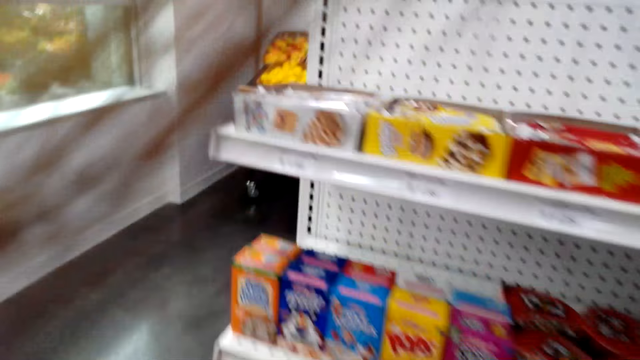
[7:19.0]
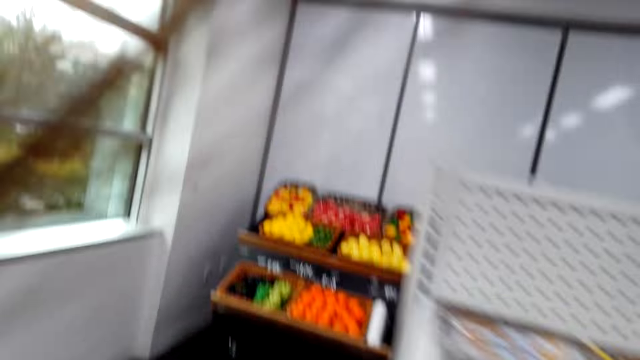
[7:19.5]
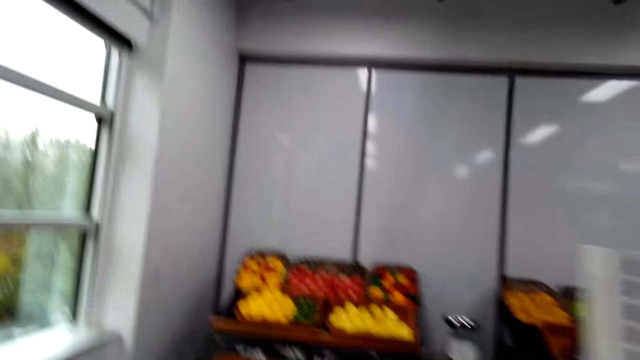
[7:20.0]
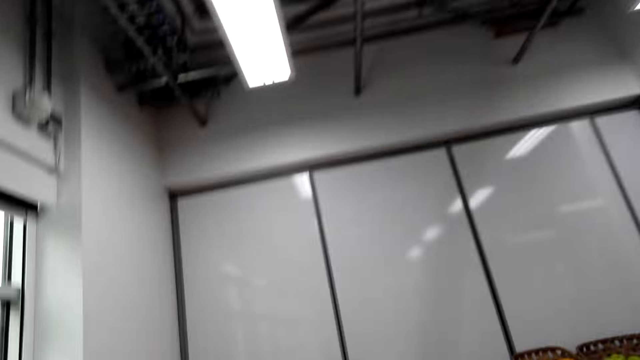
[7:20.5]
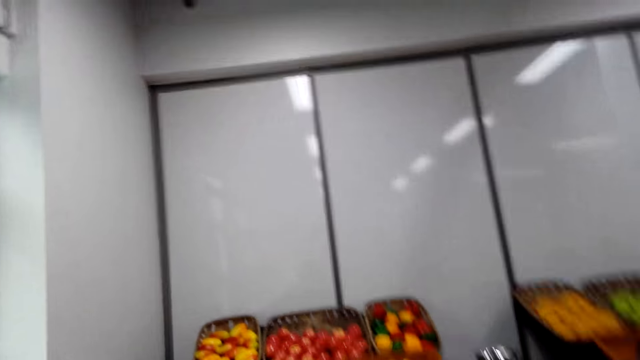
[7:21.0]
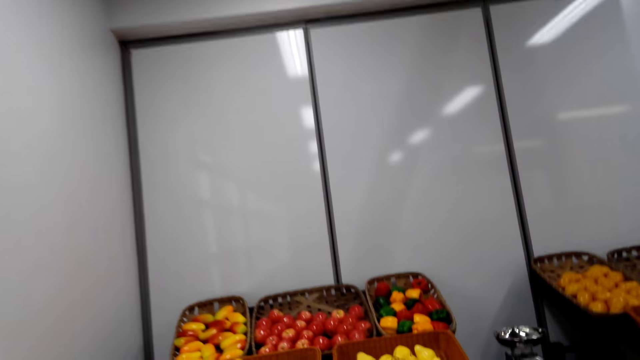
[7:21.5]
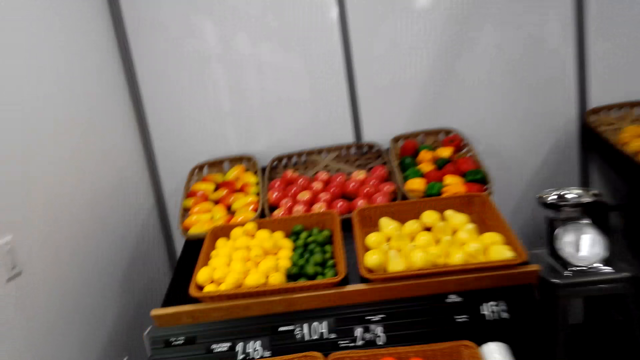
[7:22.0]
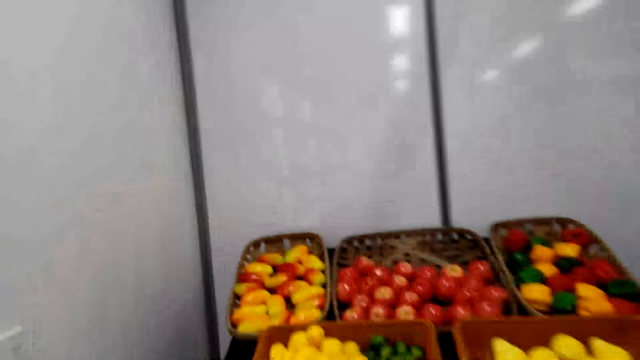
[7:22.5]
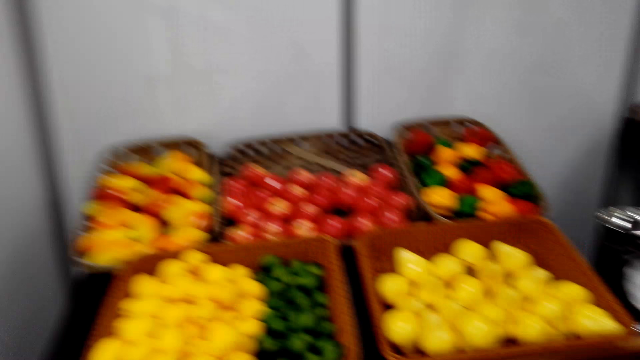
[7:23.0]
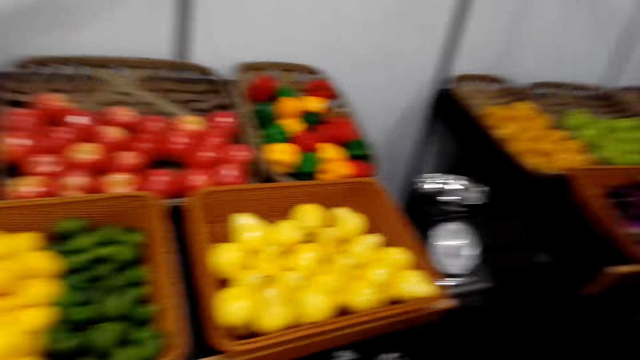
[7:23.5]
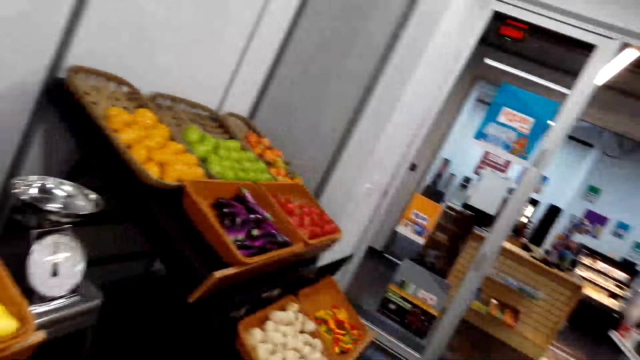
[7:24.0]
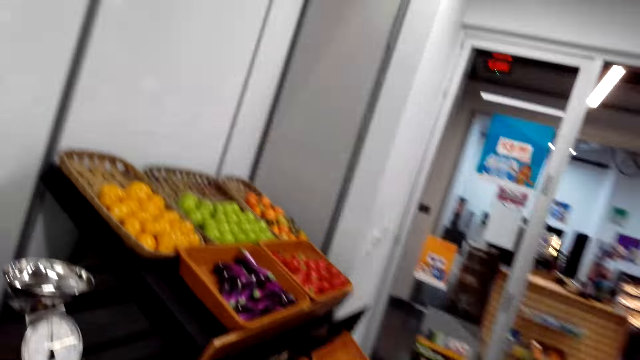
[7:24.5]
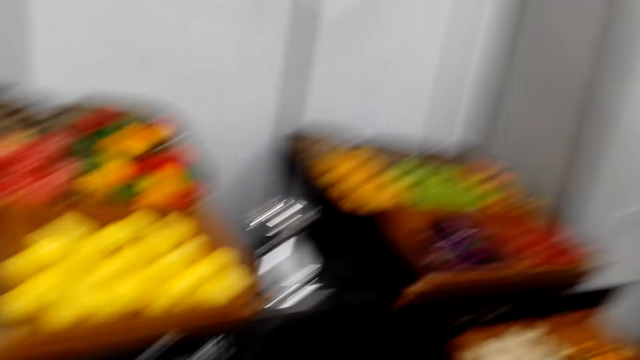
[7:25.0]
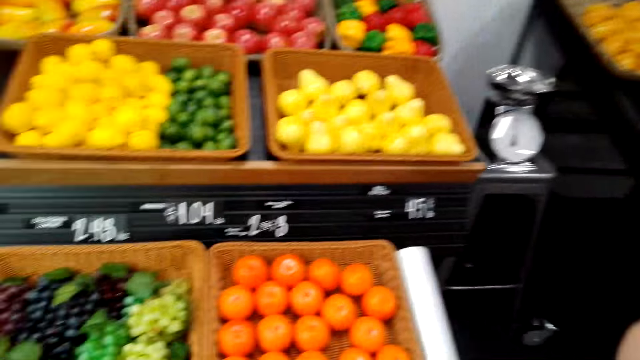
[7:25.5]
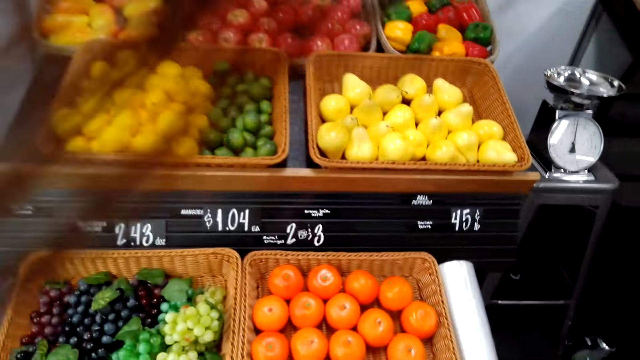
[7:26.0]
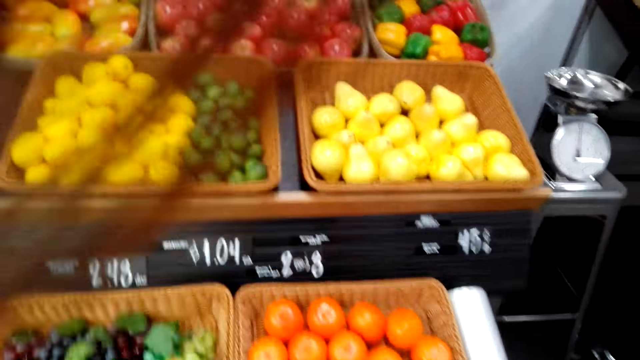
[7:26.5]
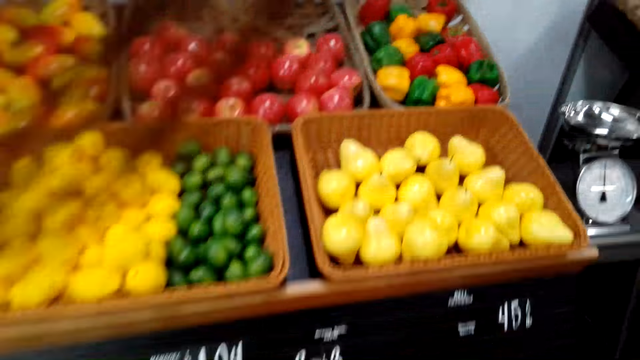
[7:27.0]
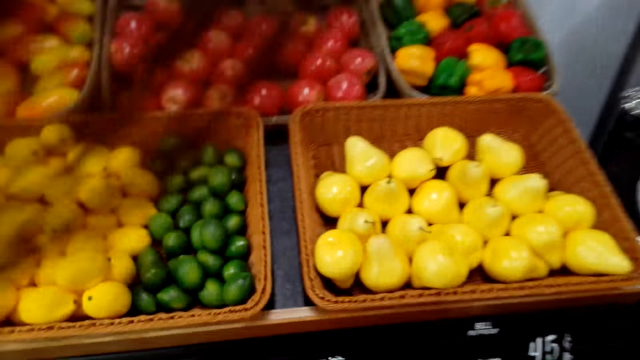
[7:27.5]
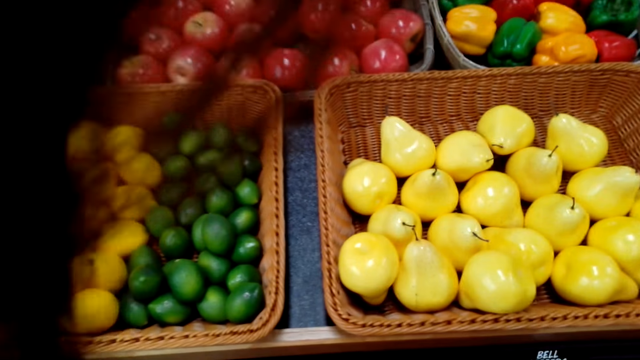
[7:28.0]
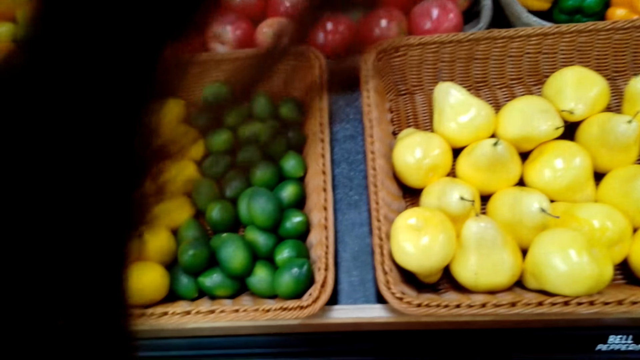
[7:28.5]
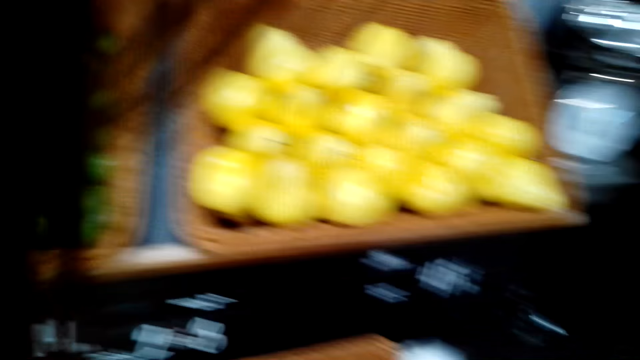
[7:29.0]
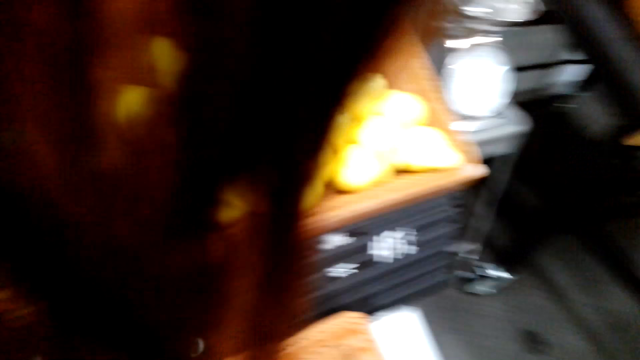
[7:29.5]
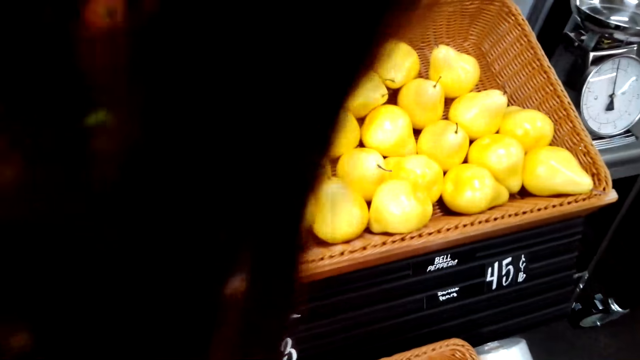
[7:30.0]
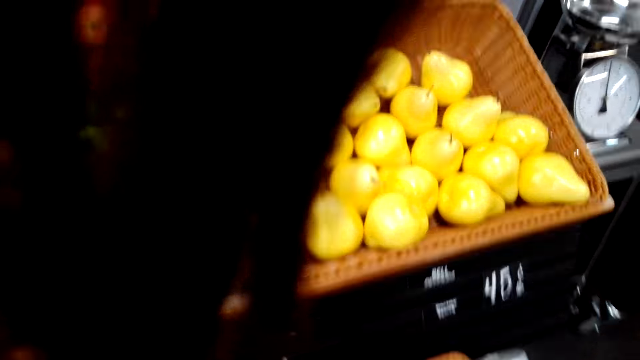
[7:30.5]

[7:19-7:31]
The camera wearer checks products in the store.

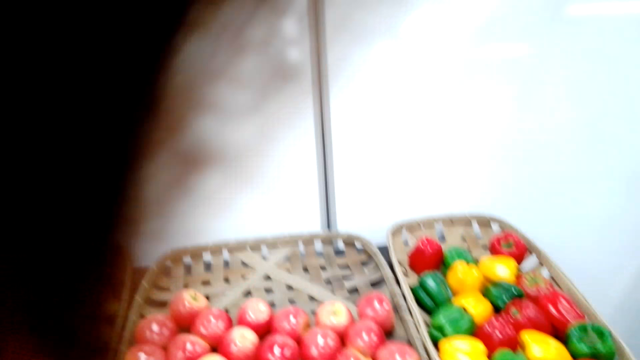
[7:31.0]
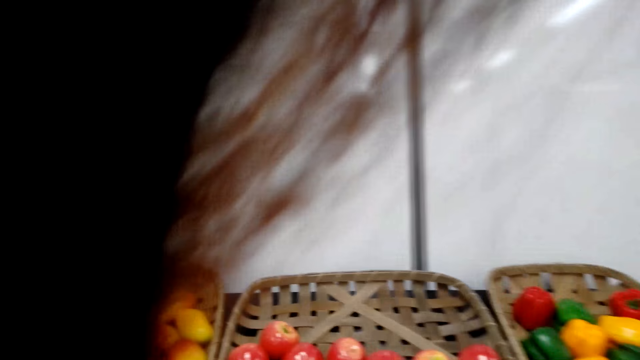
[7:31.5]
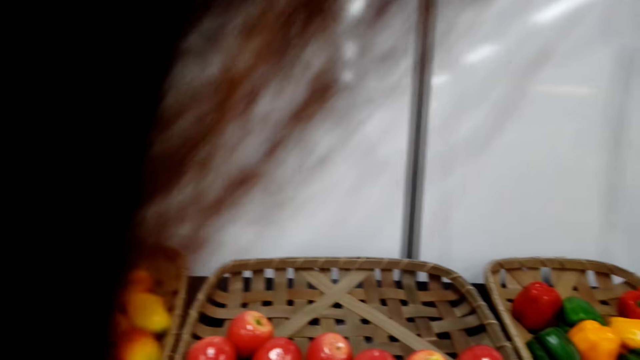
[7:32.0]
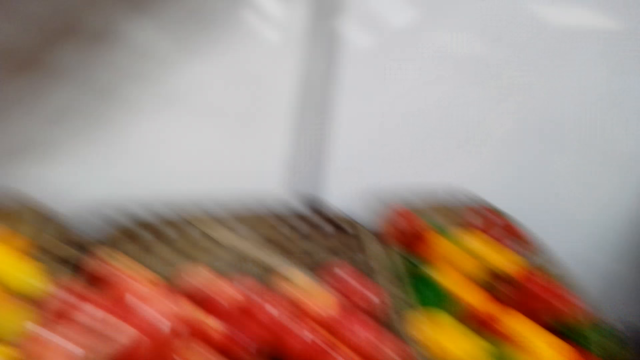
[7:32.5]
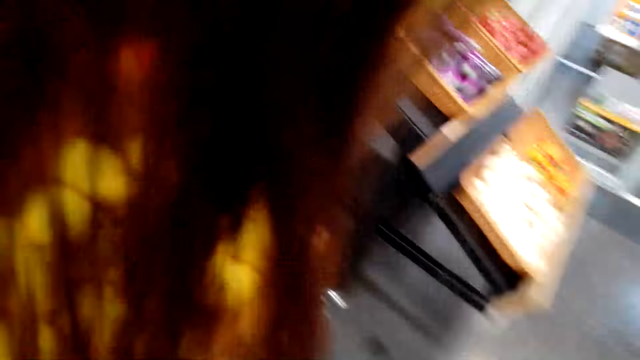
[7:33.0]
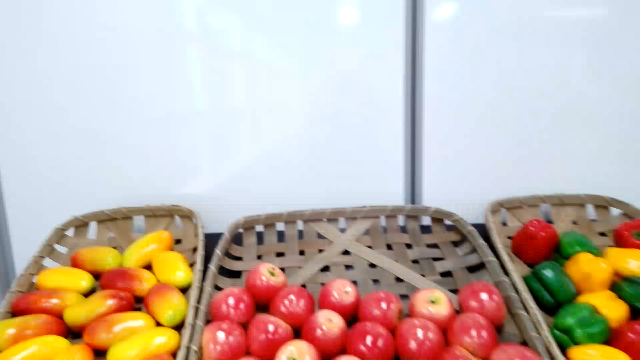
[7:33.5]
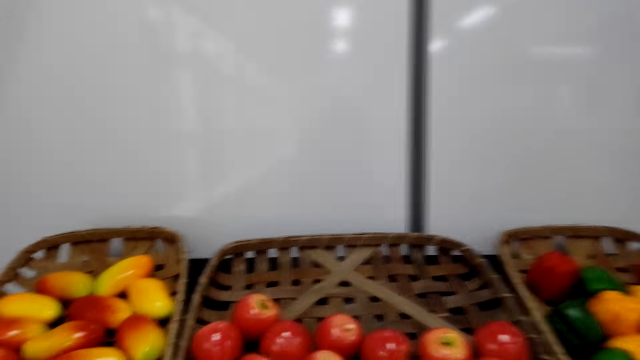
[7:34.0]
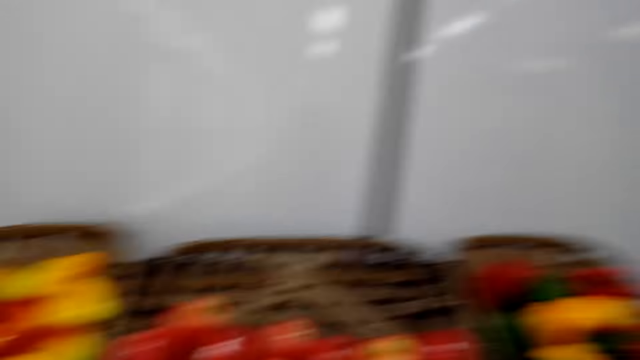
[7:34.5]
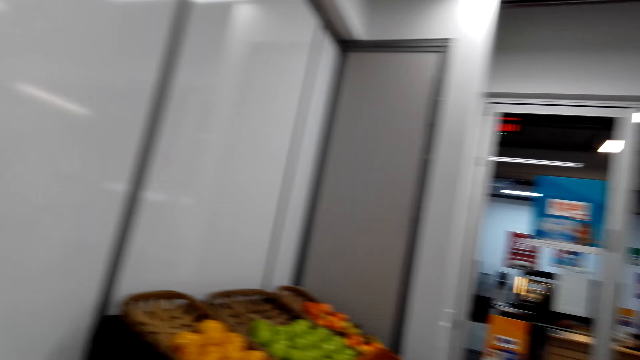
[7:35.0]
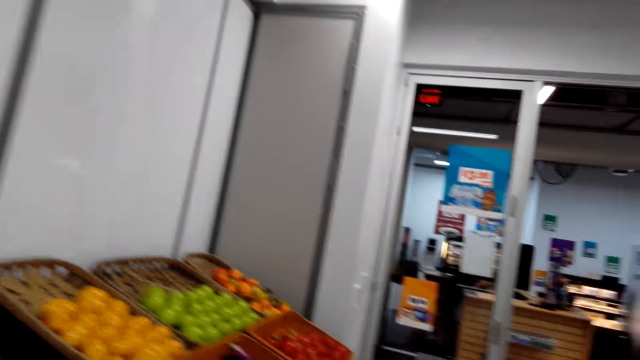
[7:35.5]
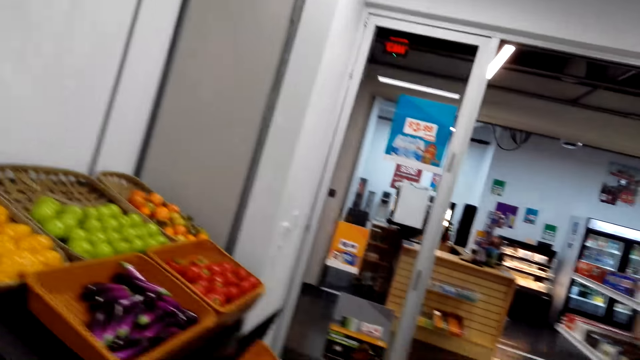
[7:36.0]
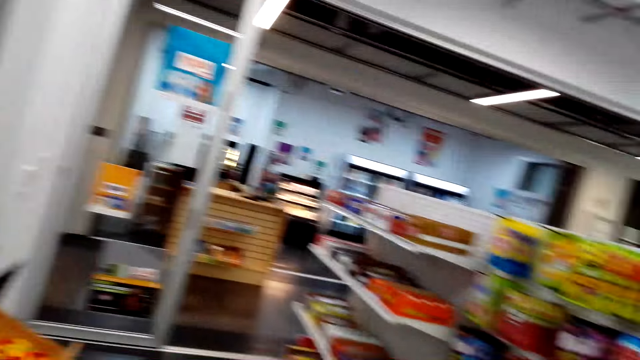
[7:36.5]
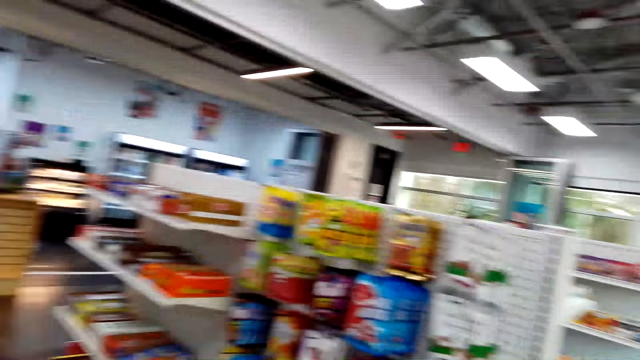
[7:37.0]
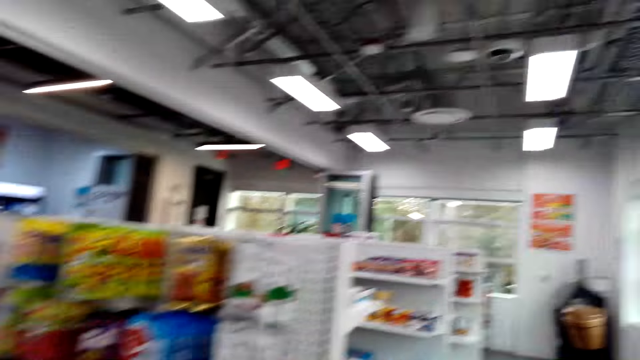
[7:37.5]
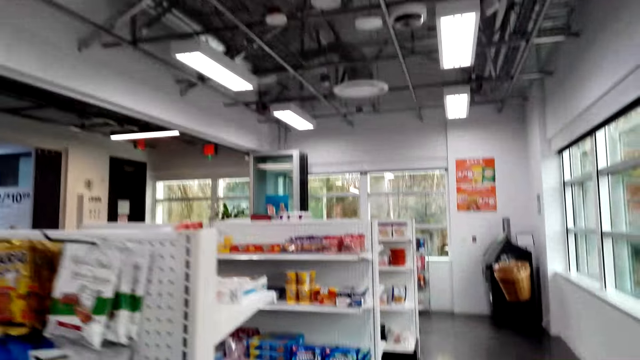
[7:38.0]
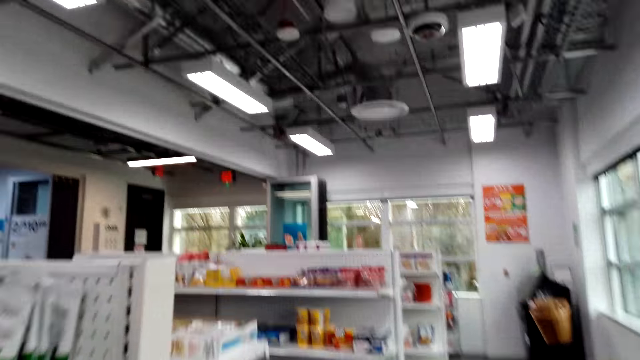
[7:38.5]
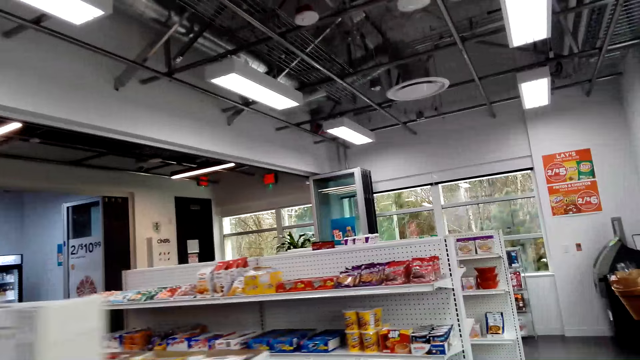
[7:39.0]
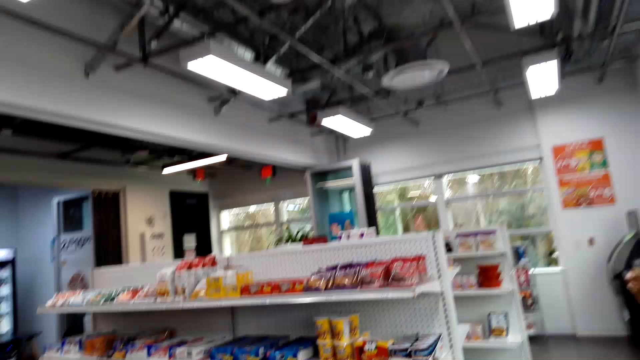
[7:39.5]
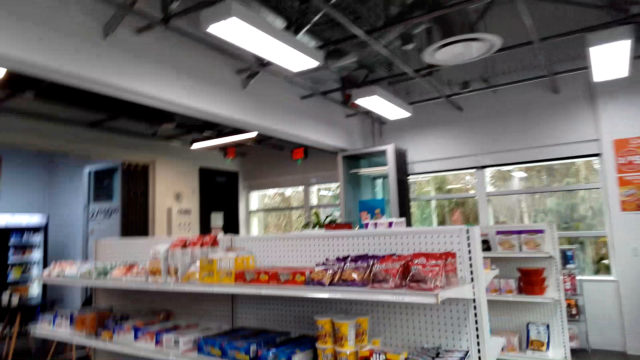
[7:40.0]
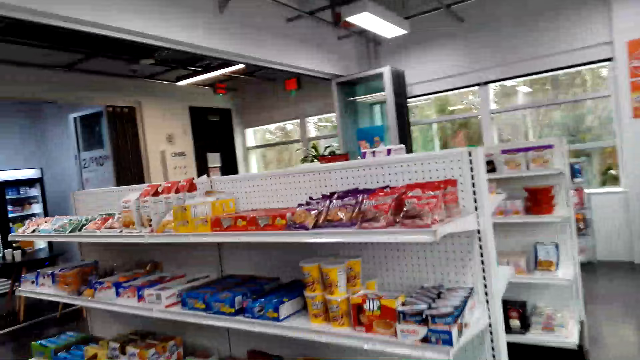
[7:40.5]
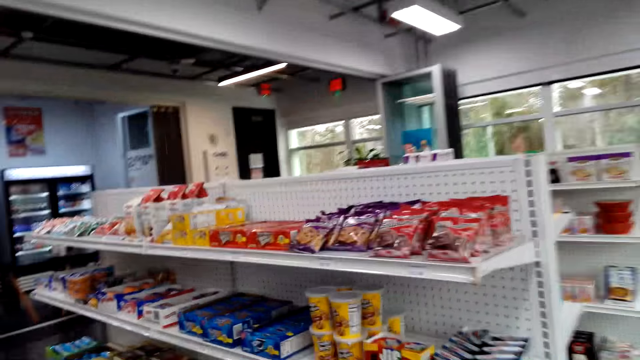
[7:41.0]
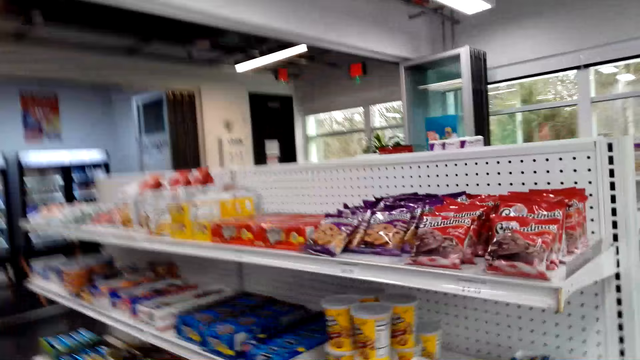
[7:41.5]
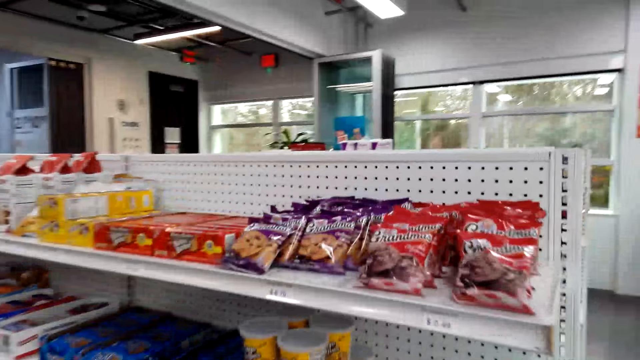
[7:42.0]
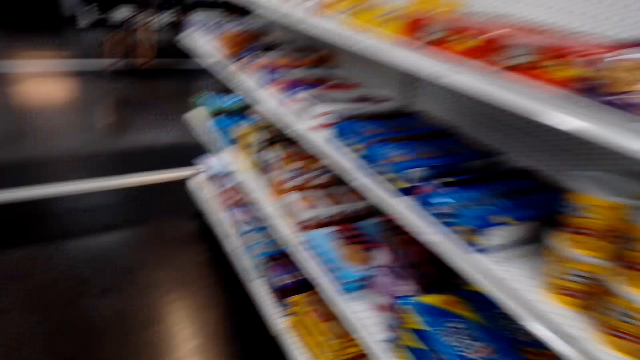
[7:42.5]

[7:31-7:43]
The camera wearer looks around. They walk around the store.
